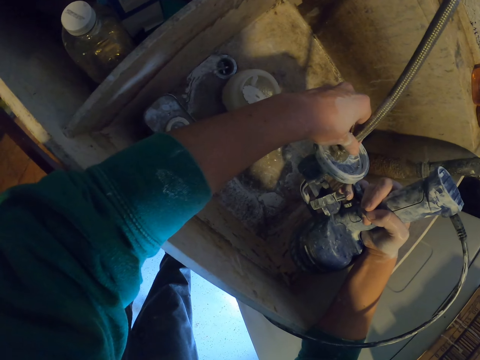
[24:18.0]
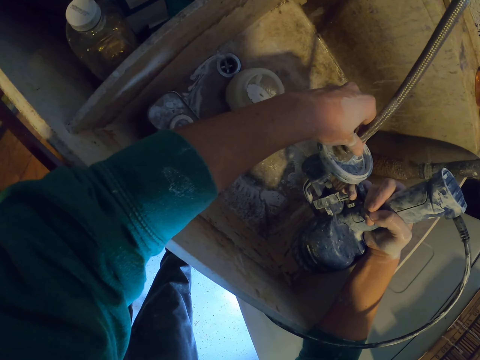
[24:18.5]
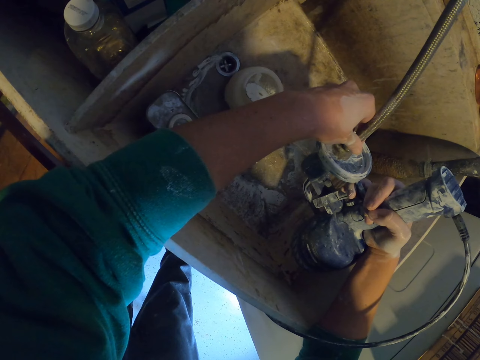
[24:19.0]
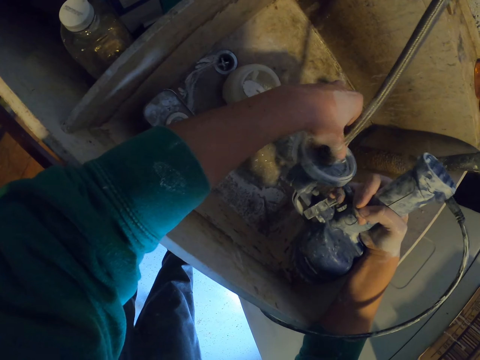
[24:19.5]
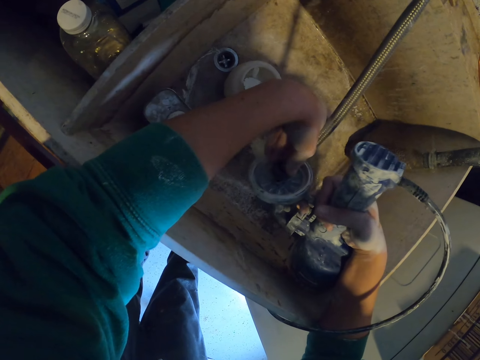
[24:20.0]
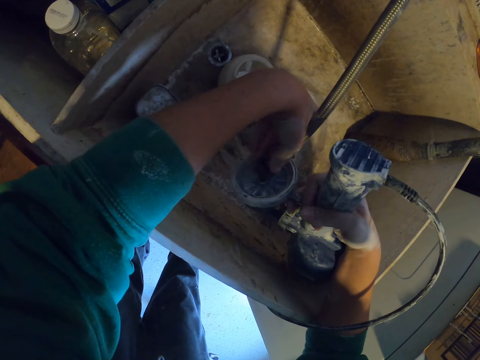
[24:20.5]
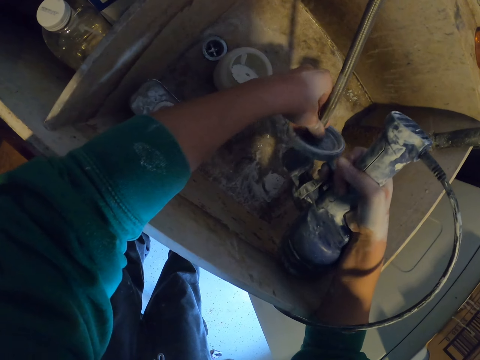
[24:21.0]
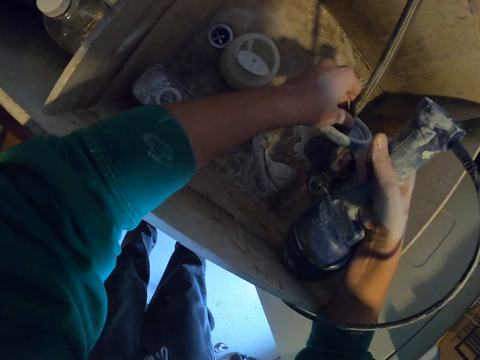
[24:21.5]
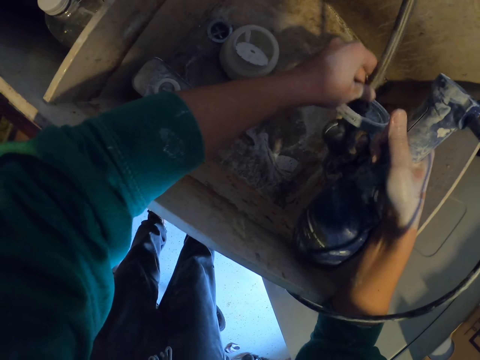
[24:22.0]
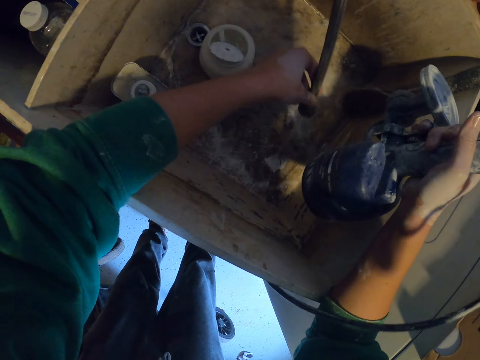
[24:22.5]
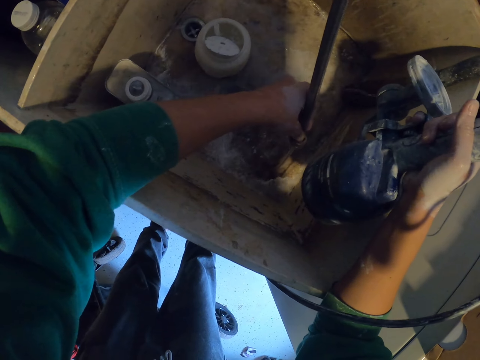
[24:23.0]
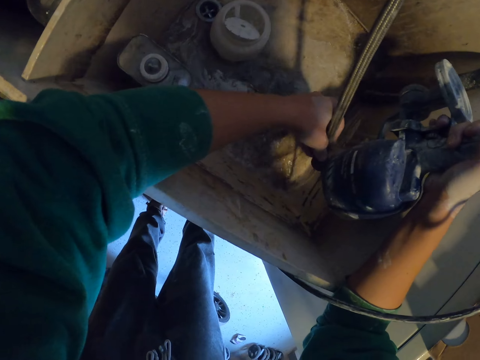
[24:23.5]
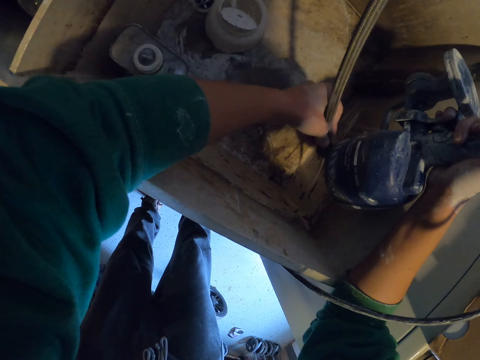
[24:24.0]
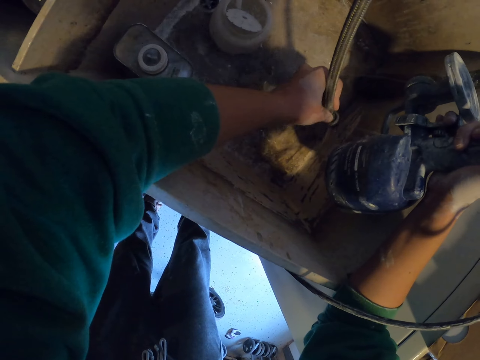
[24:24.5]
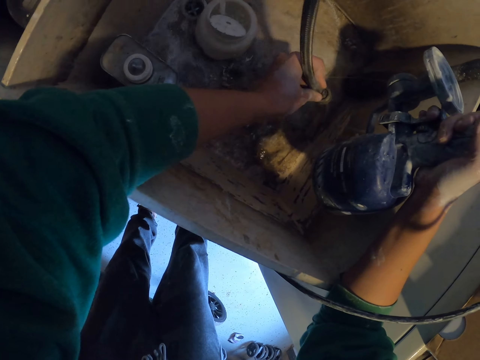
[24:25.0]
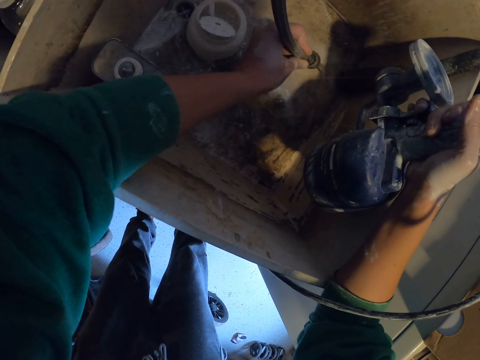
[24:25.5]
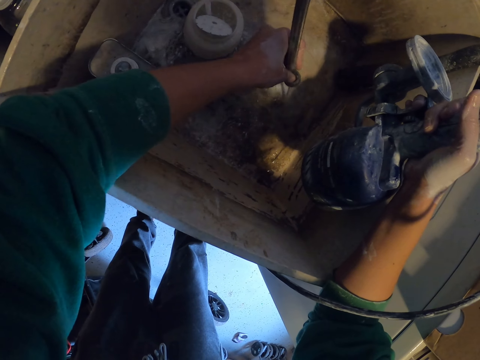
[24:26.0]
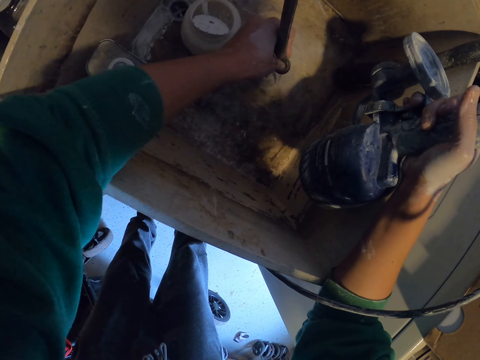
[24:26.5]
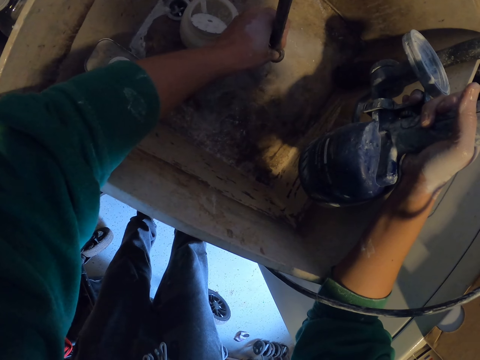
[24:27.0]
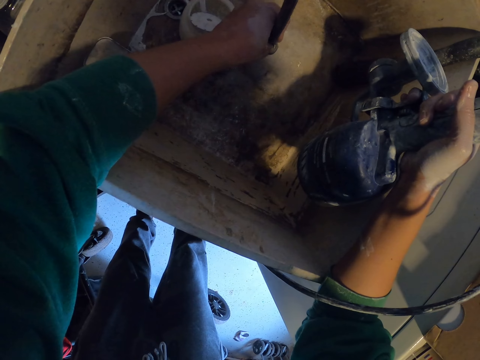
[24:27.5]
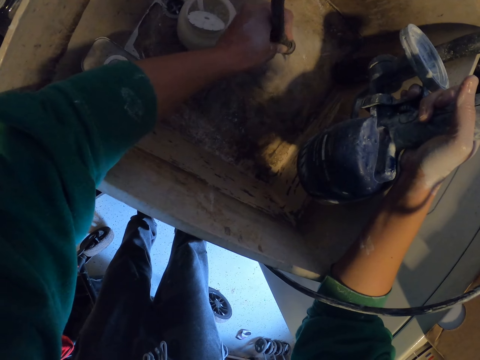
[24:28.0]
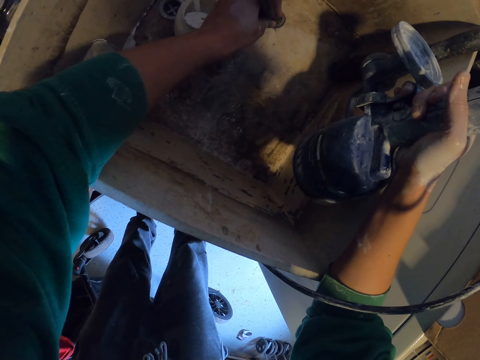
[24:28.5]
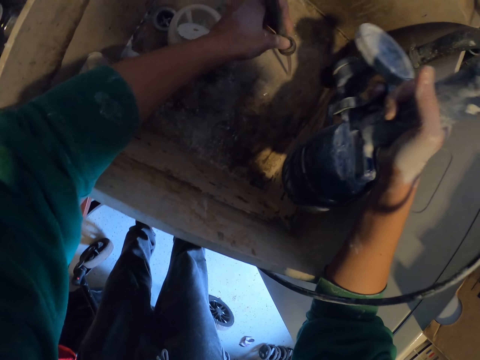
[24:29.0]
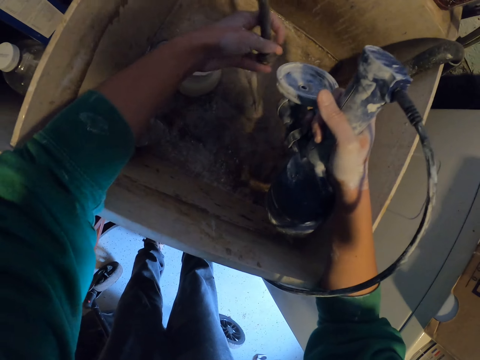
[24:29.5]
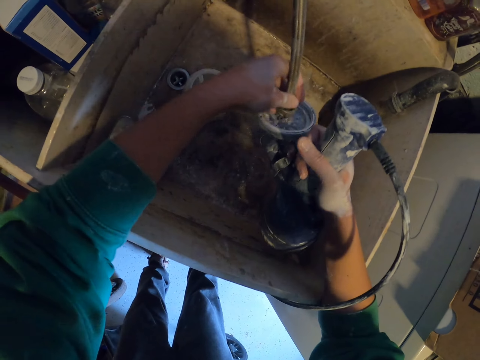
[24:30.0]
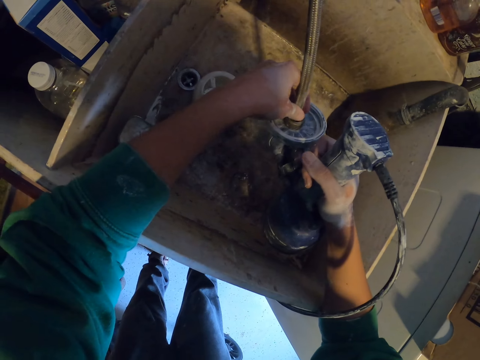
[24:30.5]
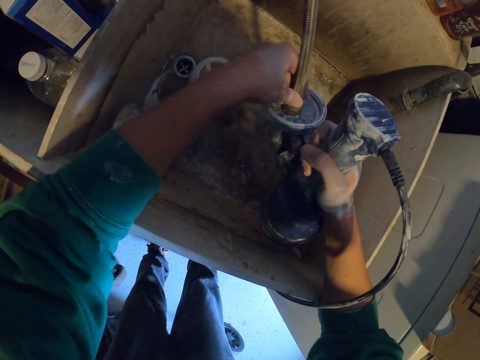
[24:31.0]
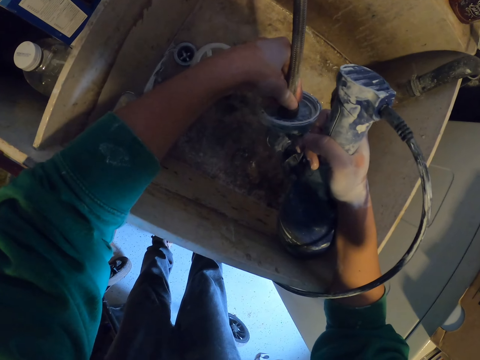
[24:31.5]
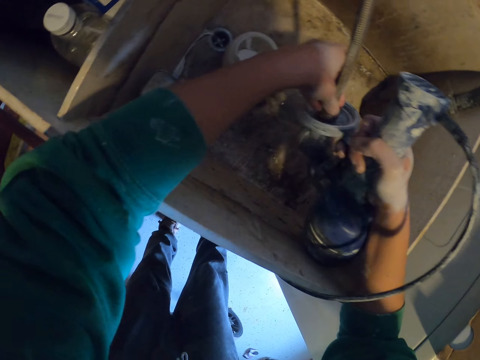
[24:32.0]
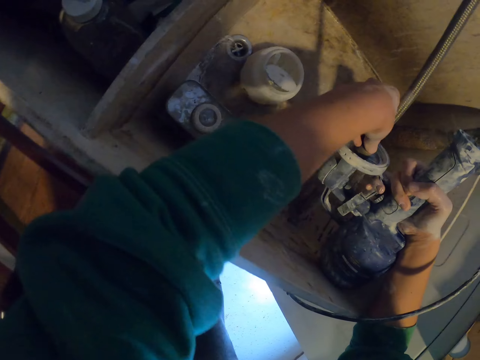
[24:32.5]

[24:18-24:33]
The camera wearer pours water in a sink with a shower hose. They move a pipe of water in a container. They put water in a paint spray gun.

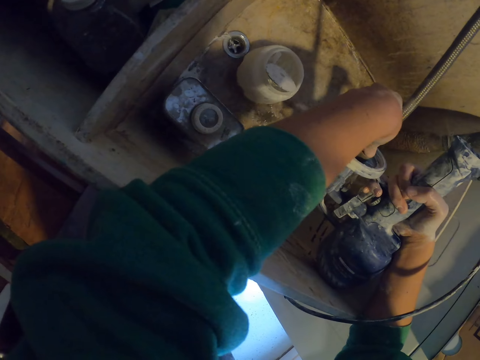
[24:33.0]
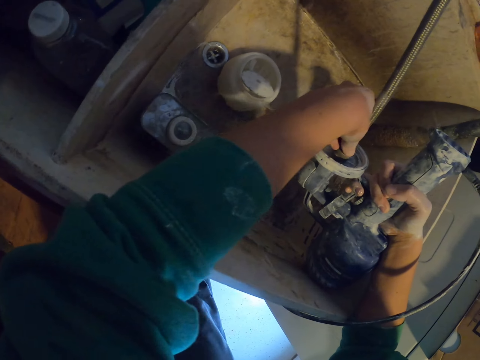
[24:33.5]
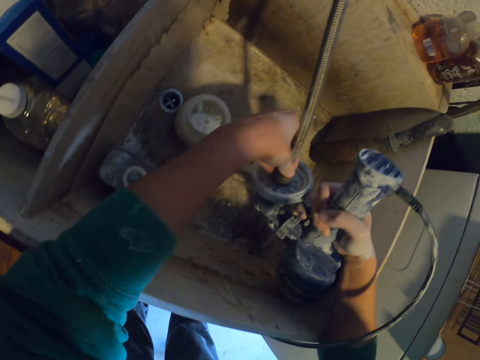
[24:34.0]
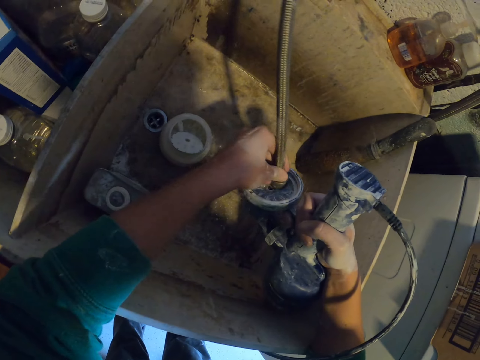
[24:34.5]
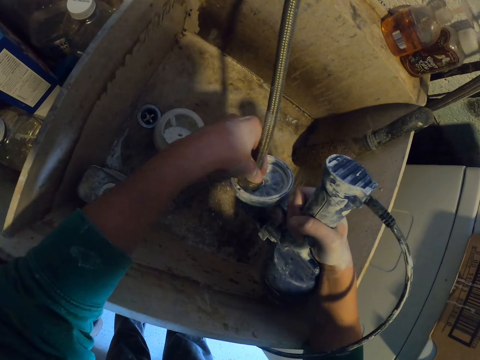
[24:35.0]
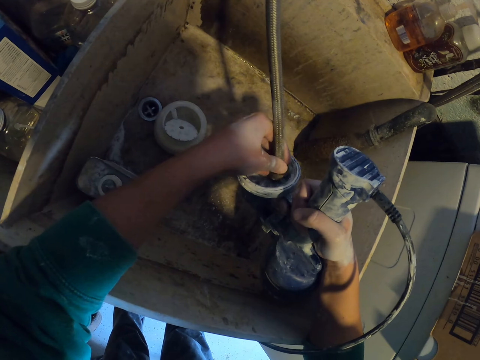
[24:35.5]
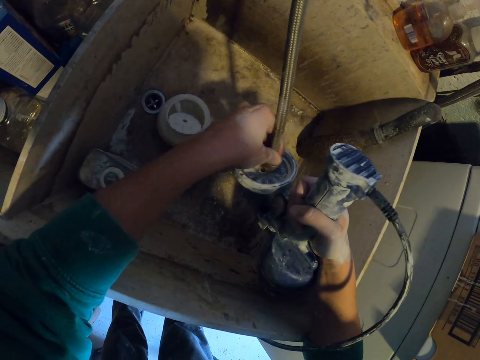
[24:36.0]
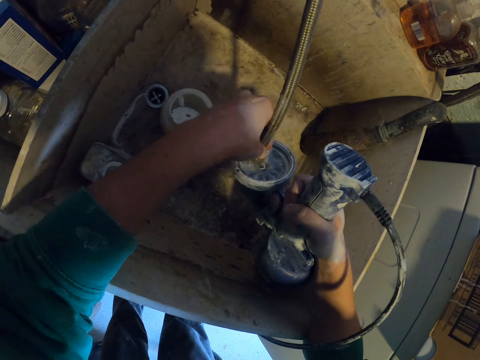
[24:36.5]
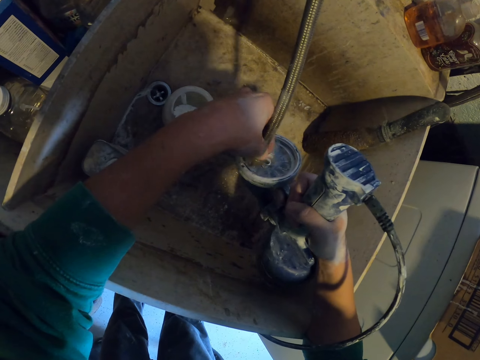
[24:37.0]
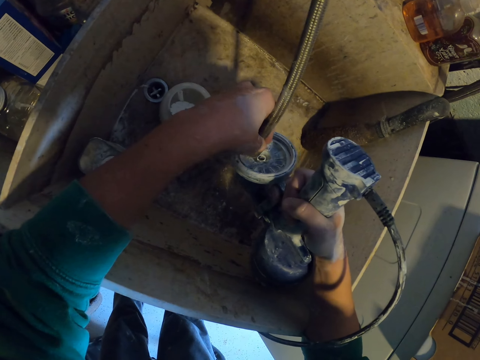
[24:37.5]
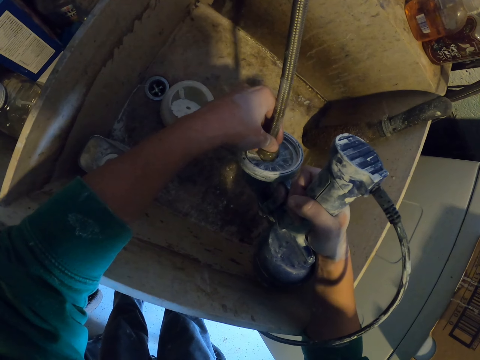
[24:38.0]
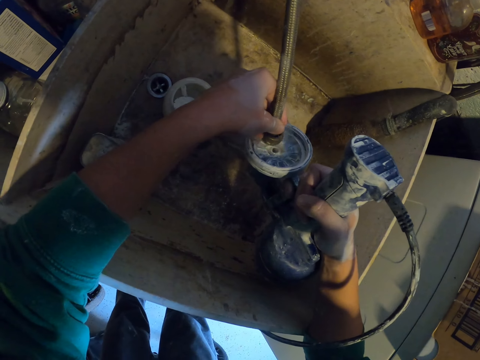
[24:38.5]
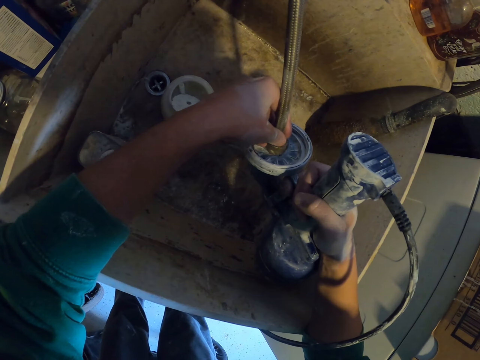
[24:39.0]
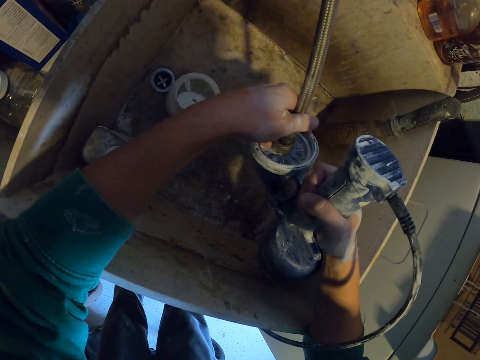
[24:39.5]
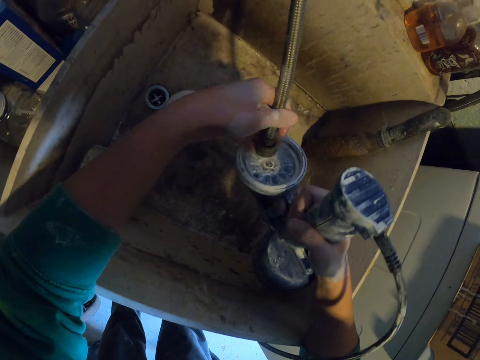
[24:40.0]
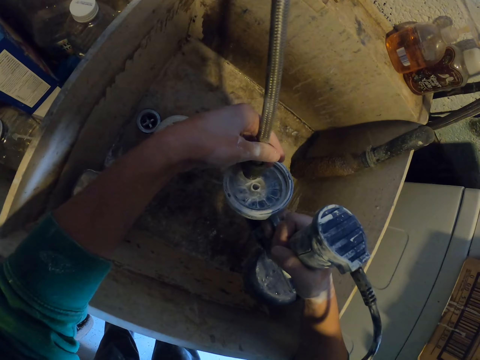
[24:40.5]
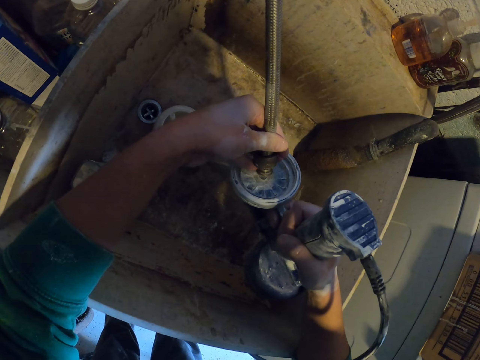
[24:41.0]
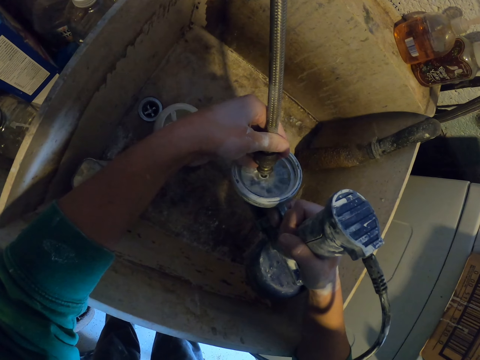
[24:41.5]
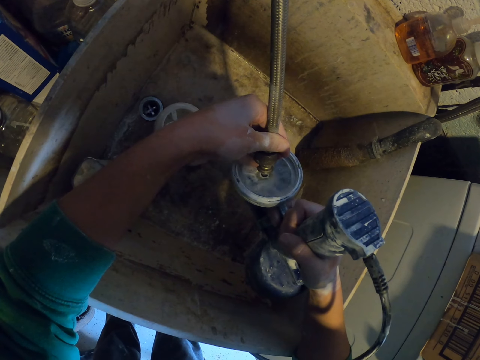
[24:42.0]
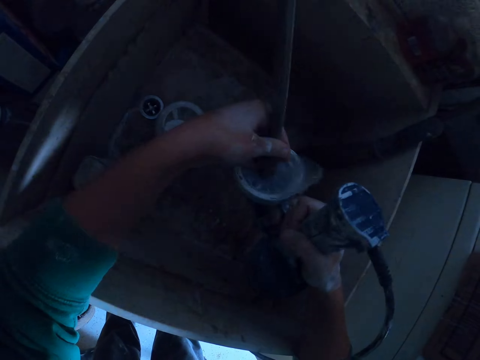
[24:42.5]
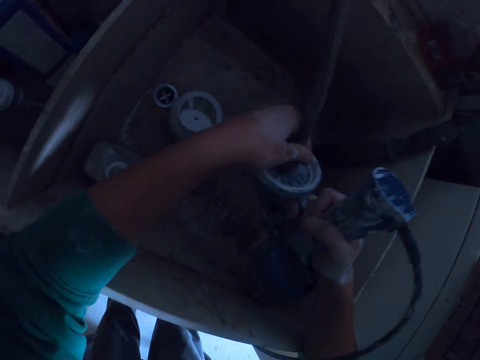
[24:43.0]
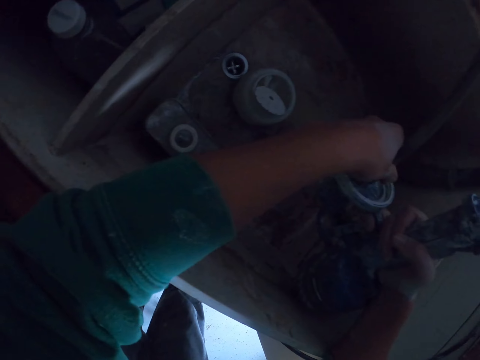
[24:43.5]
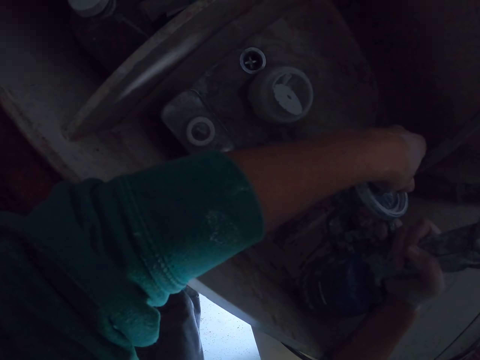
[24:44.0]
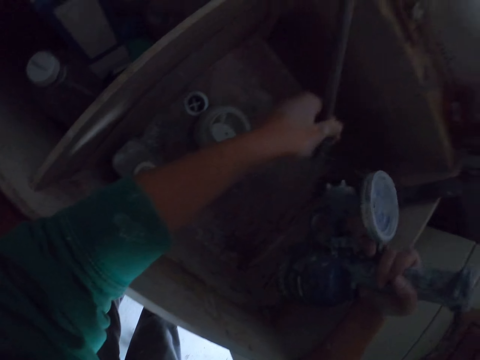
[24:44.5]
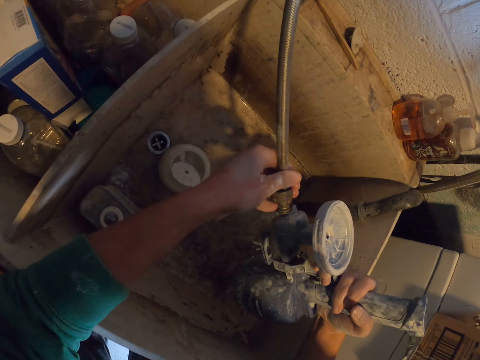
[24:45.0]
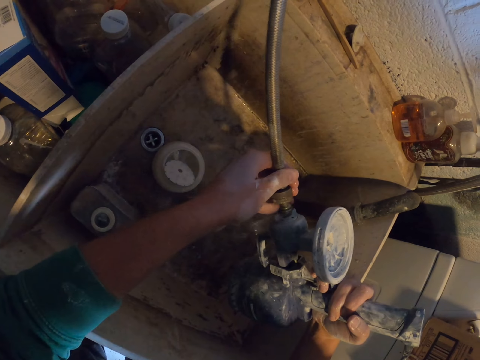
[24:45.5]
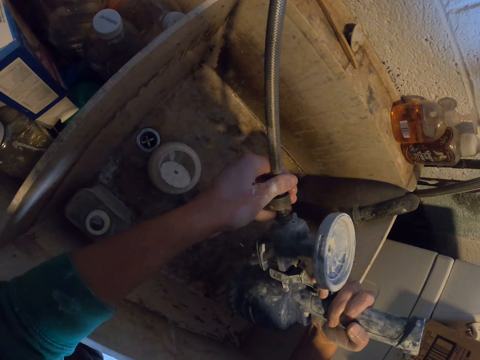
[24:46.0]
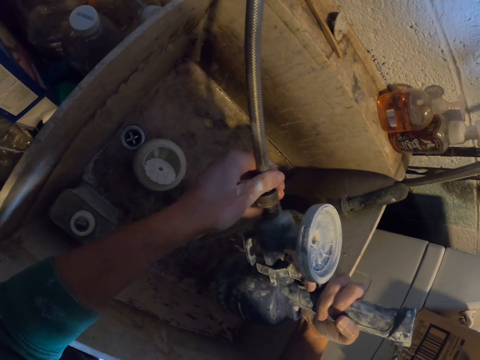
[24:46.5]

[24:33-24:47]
The camera wearer moves a shower hose or pipe of water on a paint spray gun or plastic. They put water in the paint spray gun. They put the pipe of water in the plastic.
